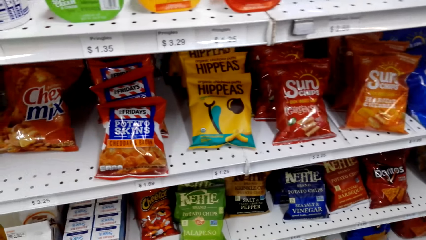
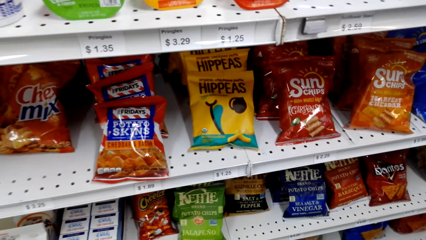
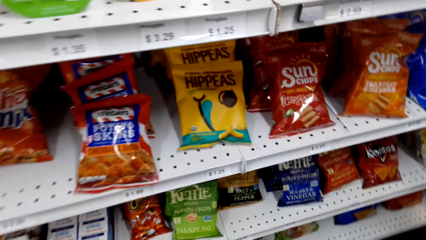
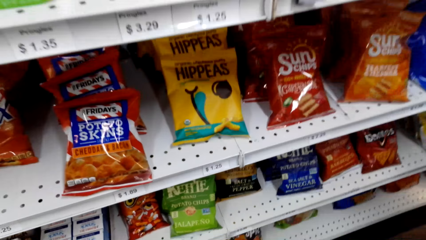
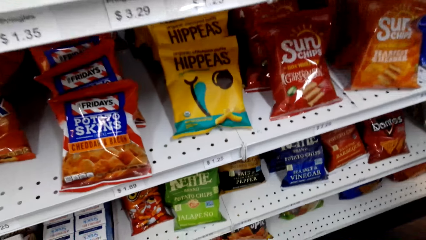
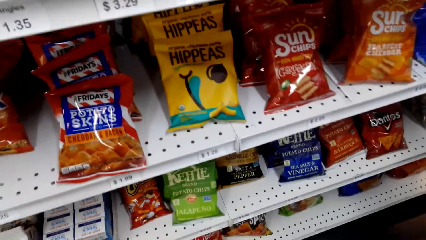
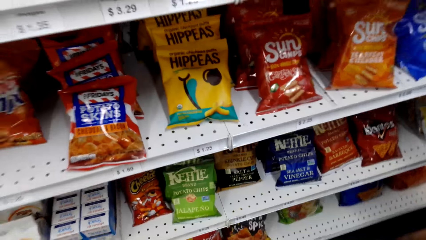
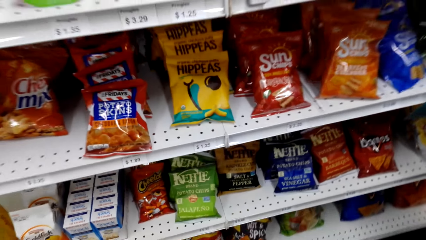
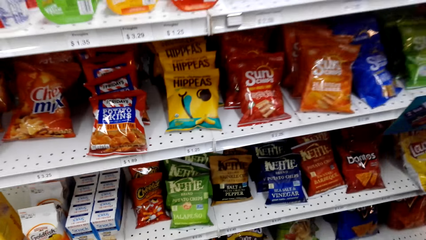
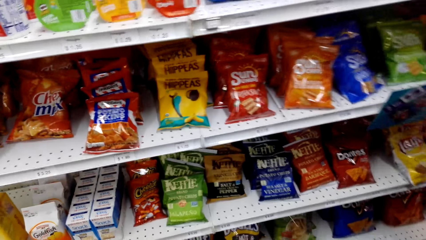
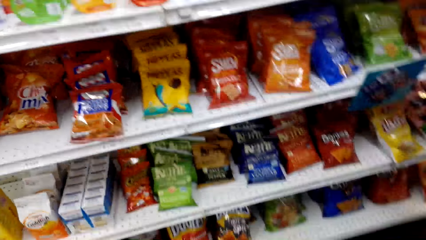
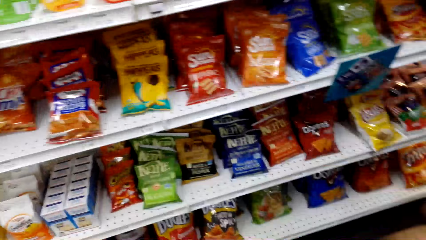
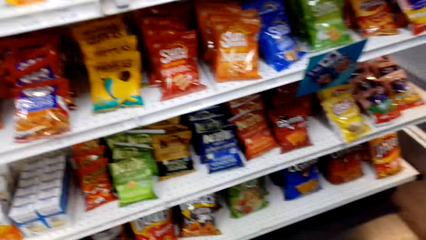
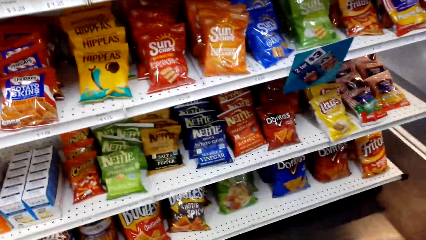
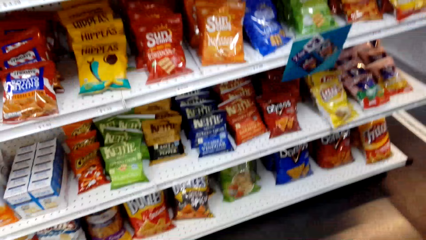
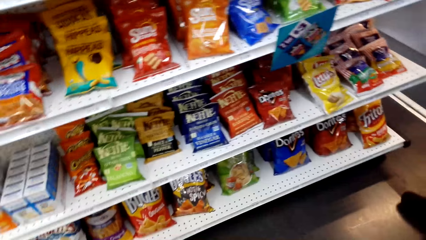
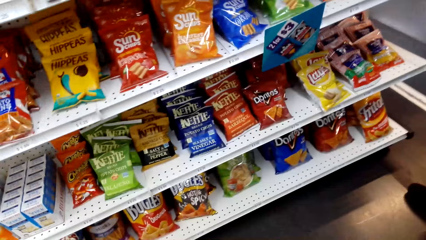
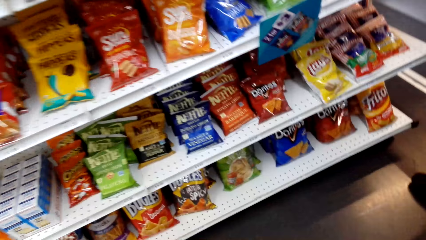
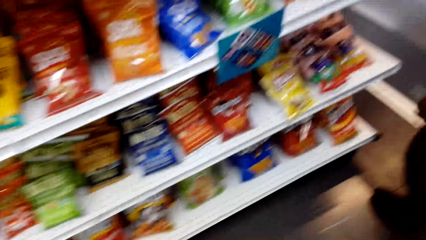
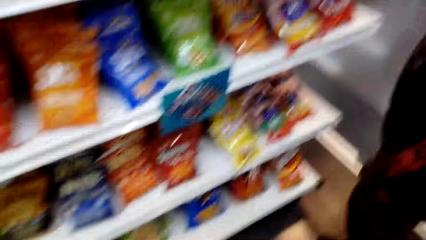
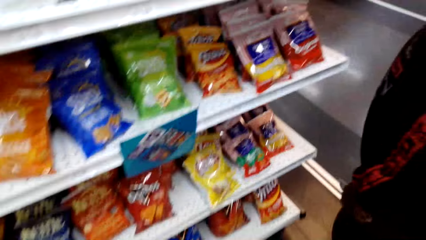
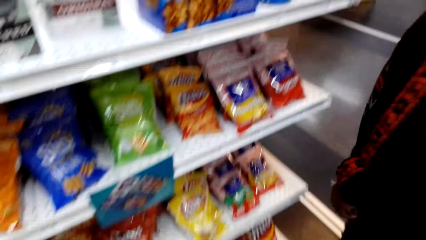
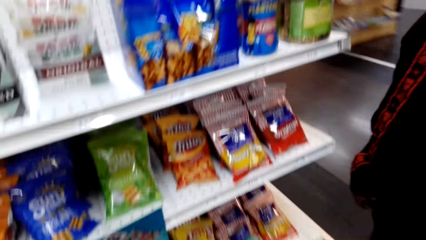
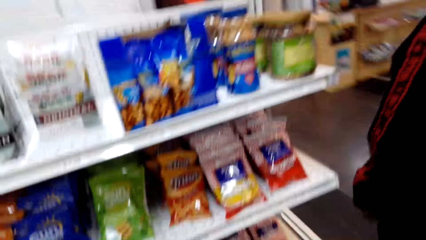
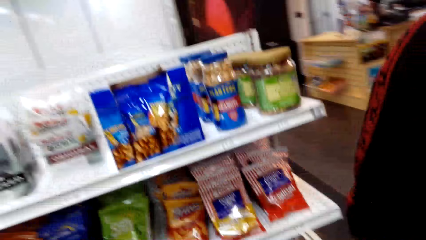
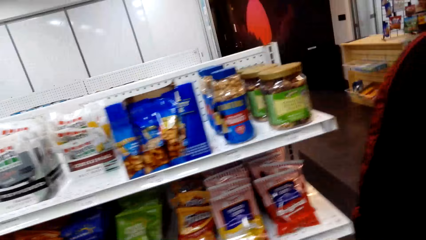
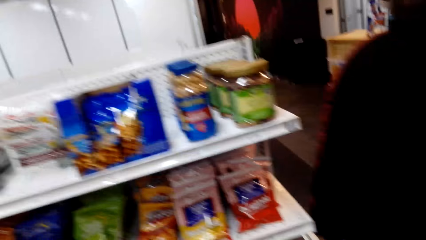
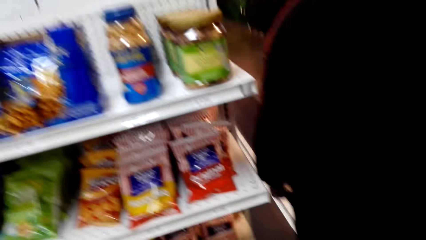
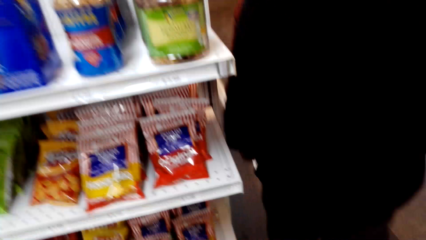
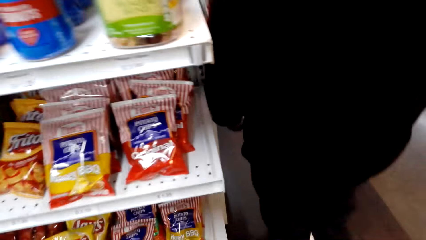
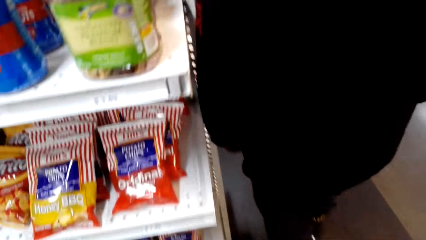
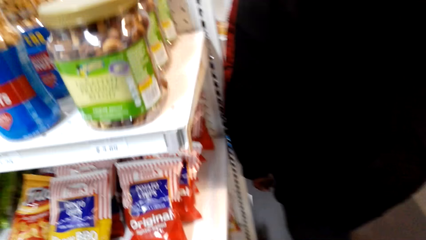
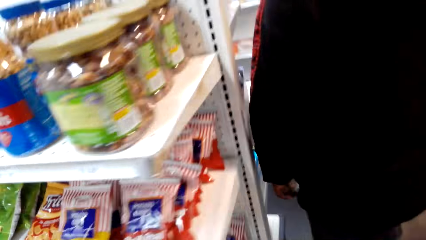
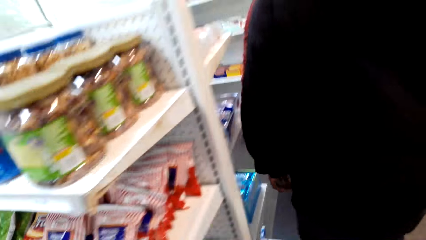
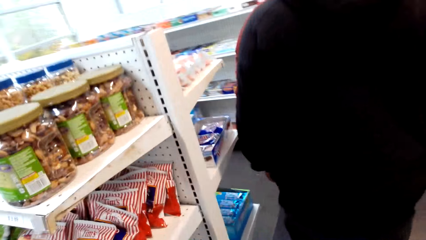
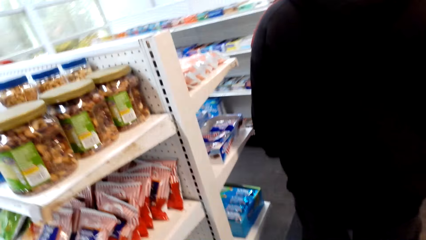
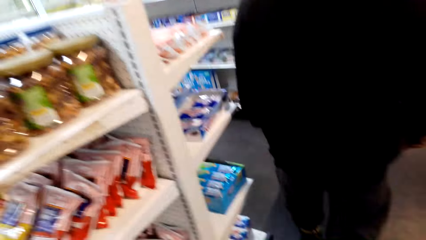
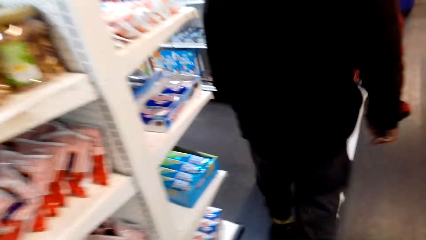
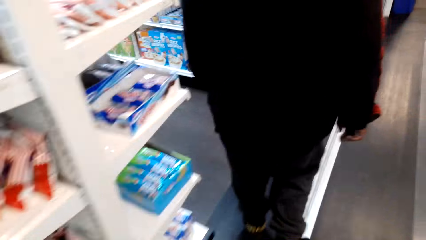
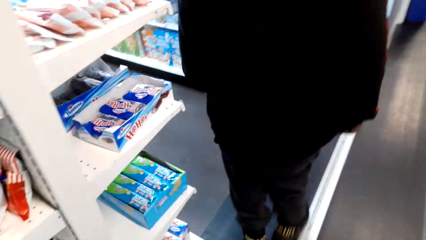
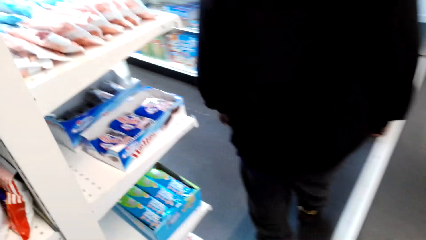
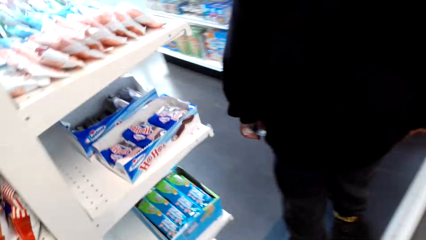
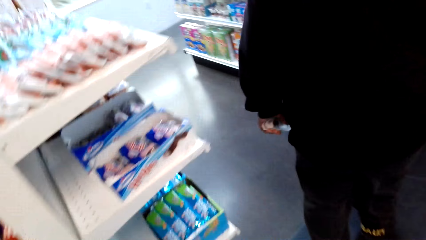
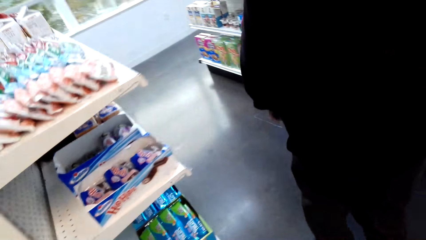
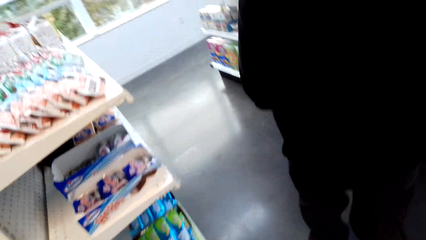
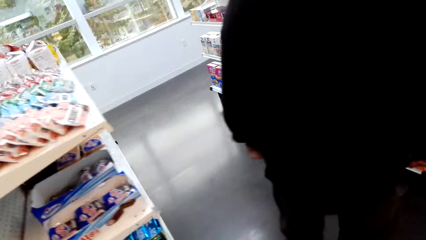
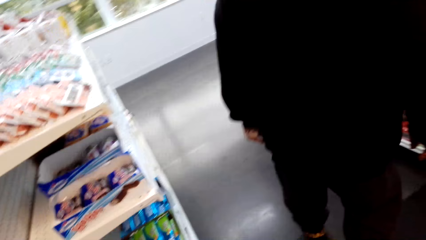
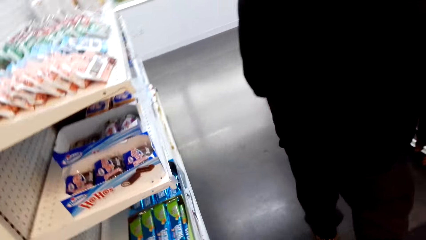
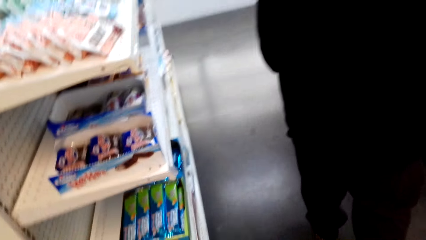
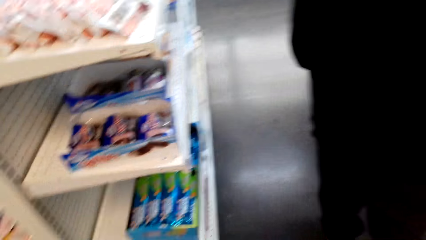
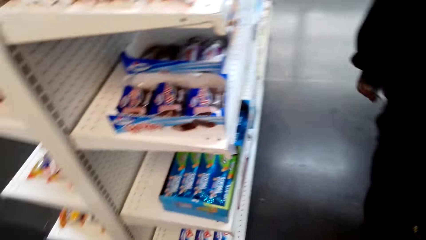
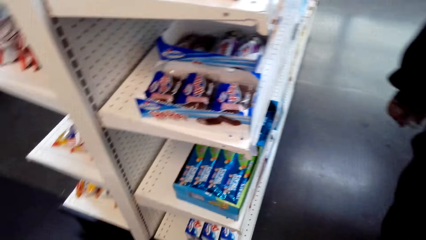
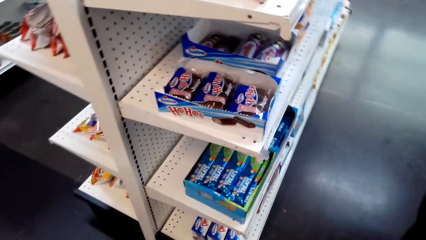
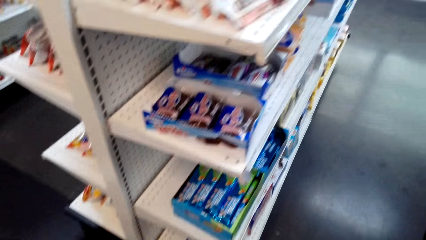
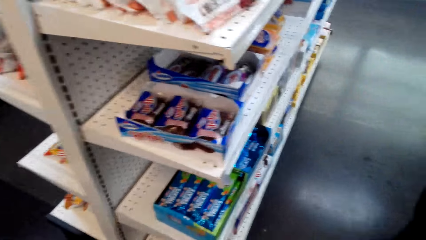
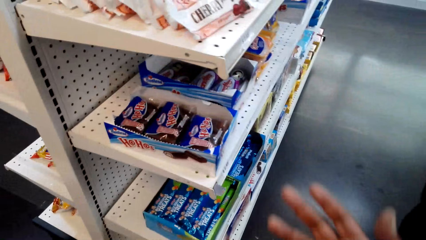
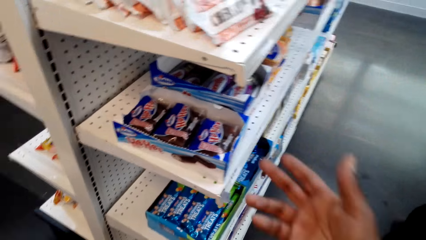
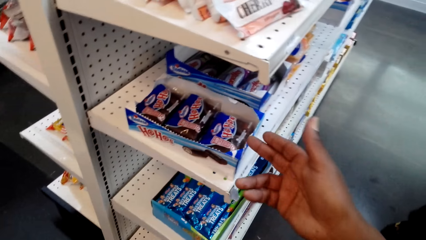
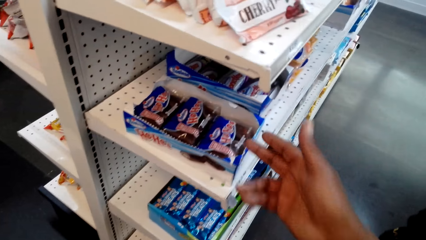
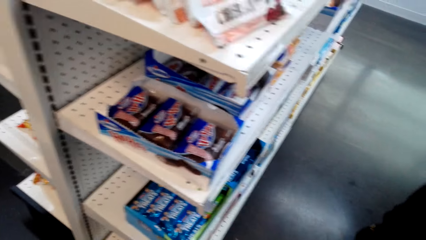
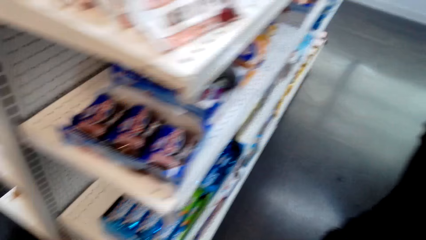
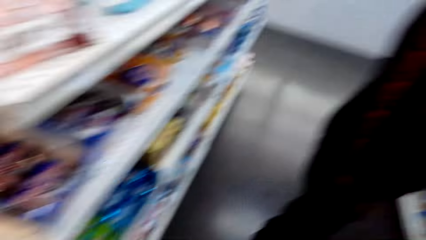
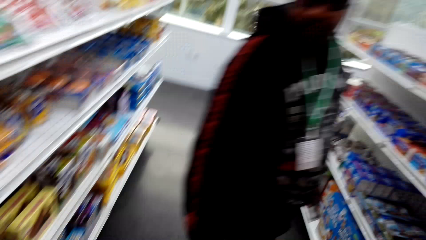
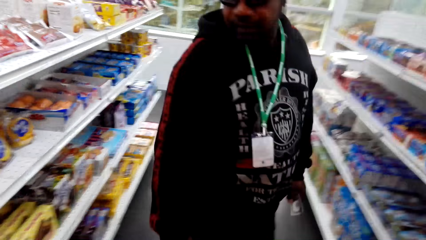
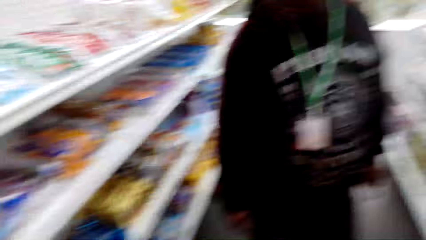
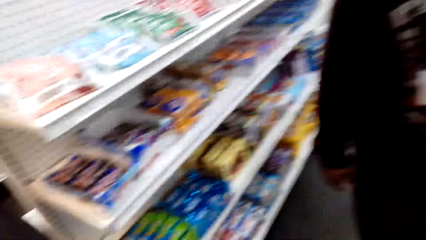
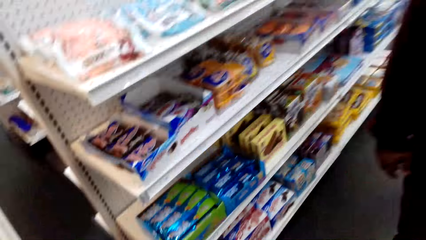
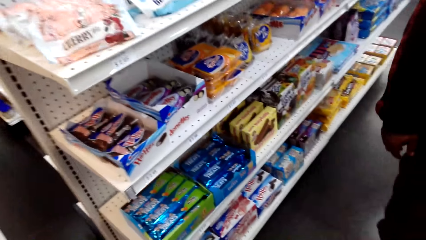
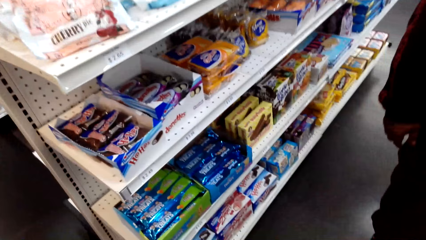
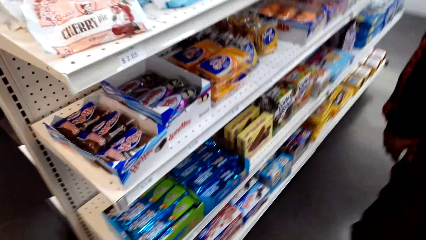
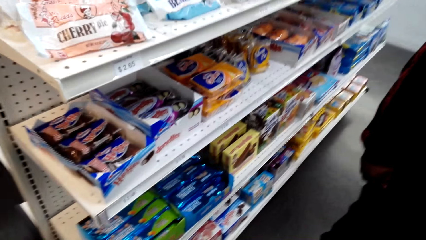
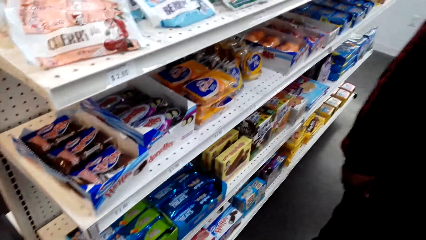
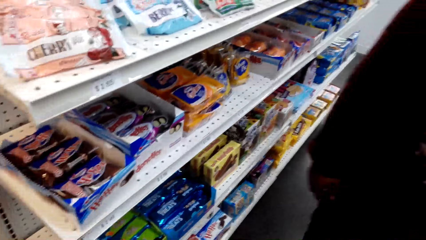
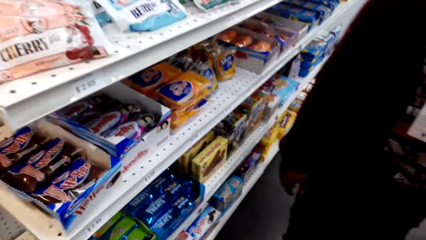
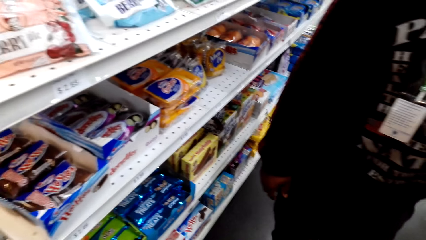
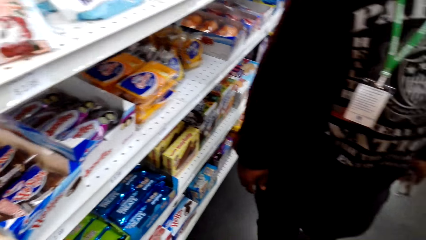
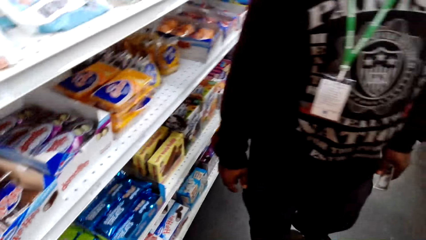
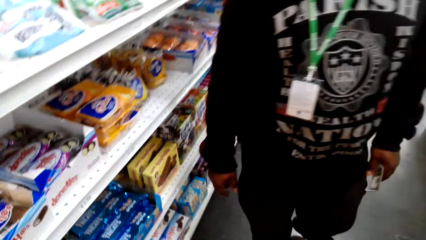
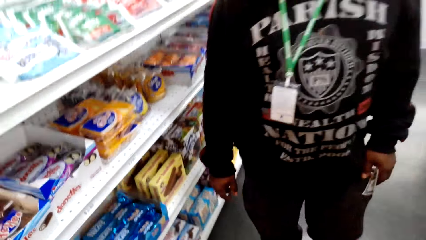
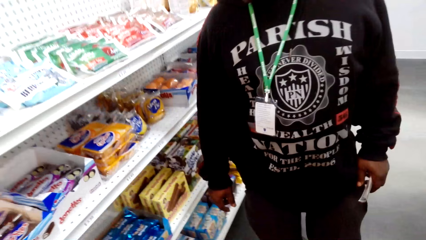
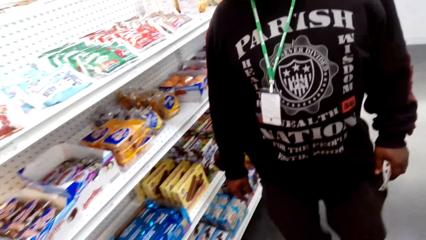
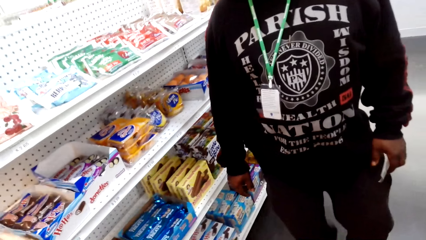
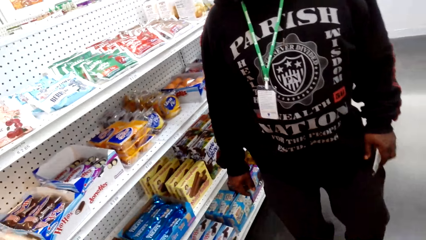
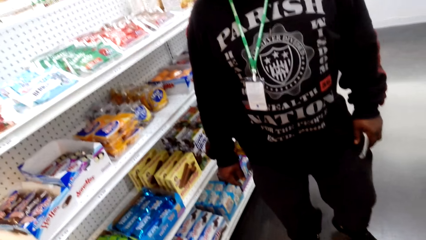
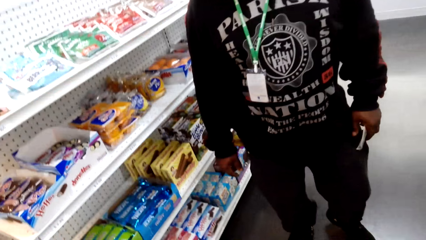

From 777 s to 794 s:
The camera wearer interacts with a man. They walk at the supermarket. They interact with the man. They point at the snack bar.
